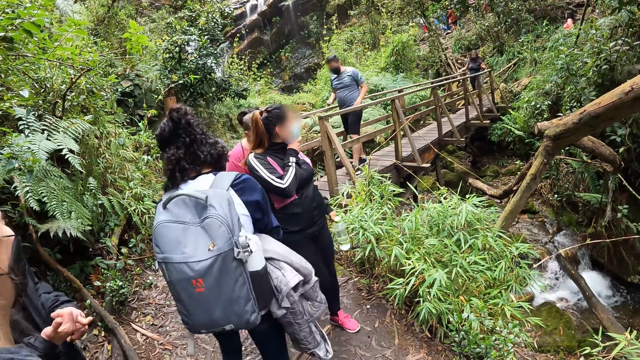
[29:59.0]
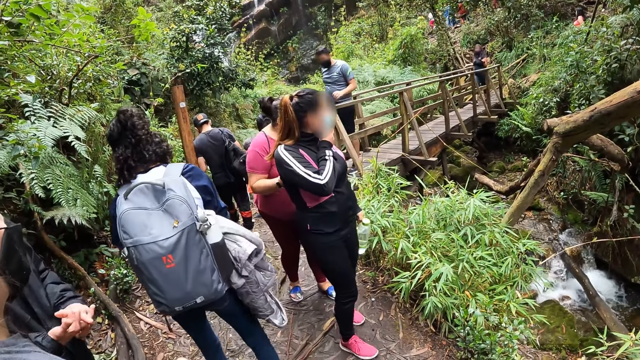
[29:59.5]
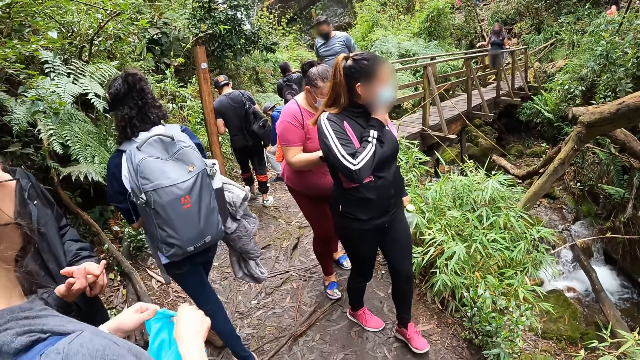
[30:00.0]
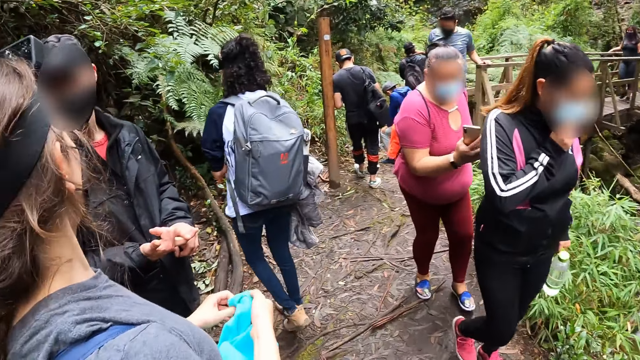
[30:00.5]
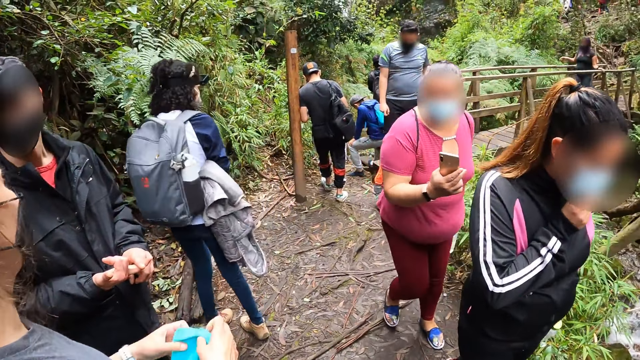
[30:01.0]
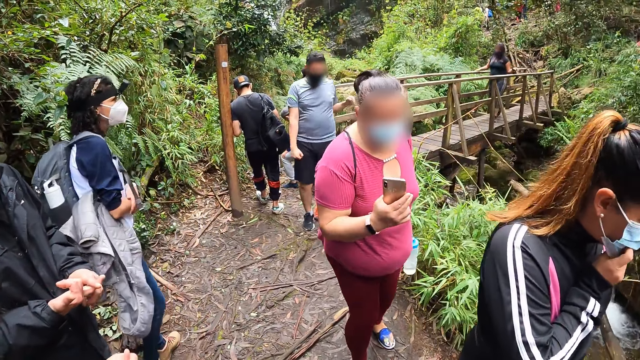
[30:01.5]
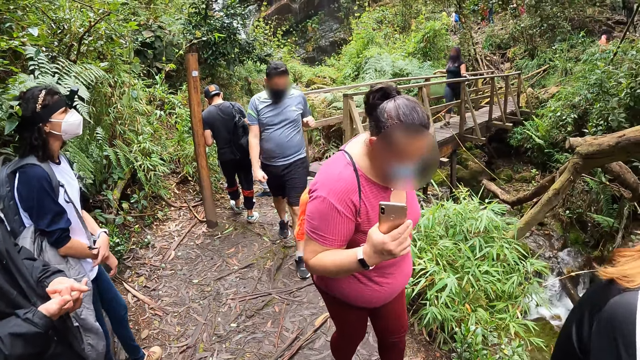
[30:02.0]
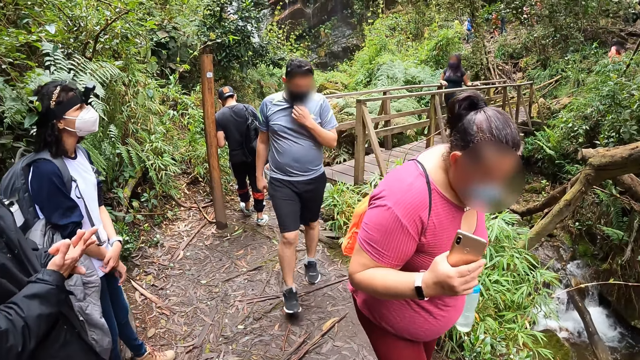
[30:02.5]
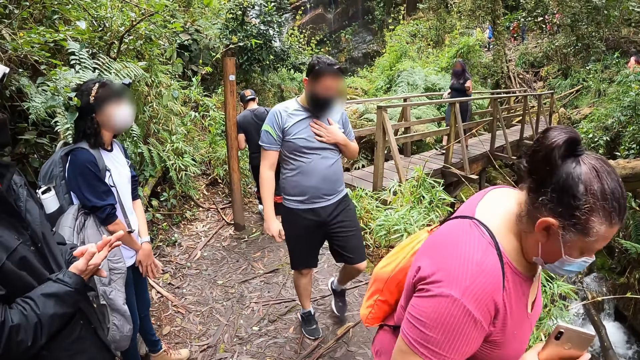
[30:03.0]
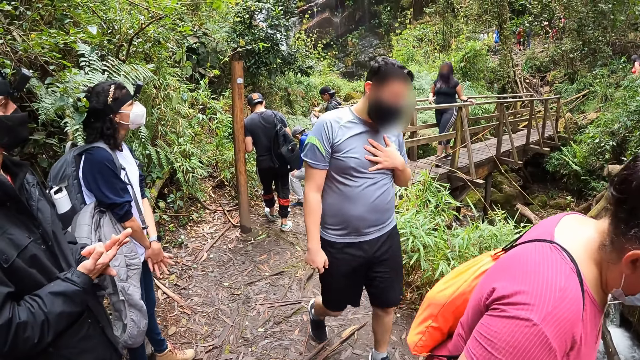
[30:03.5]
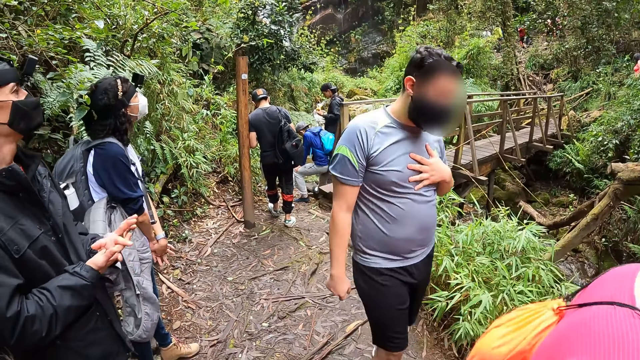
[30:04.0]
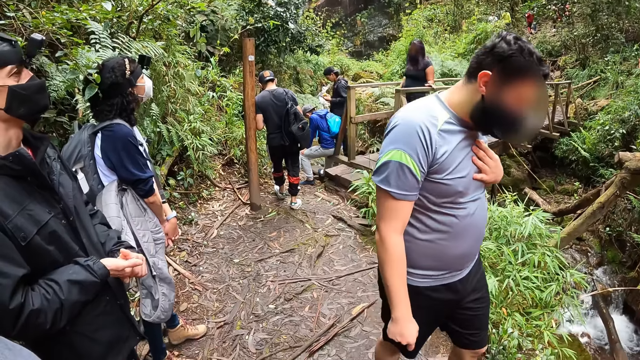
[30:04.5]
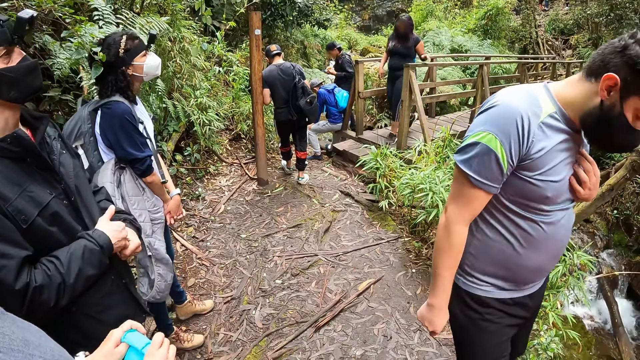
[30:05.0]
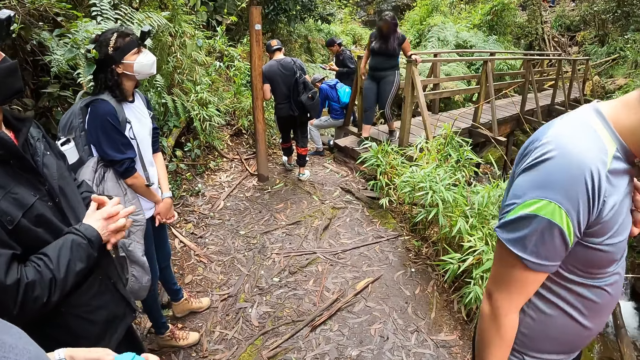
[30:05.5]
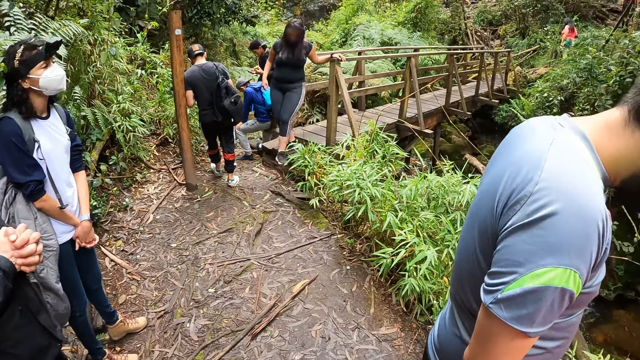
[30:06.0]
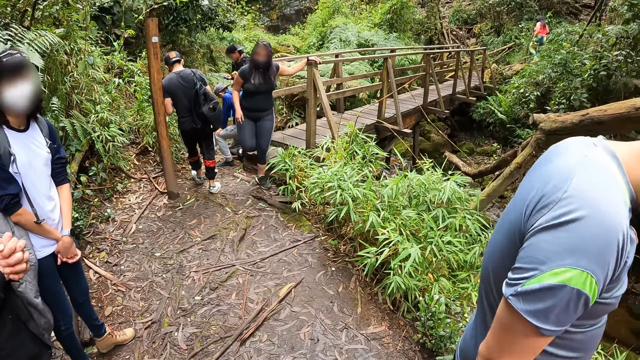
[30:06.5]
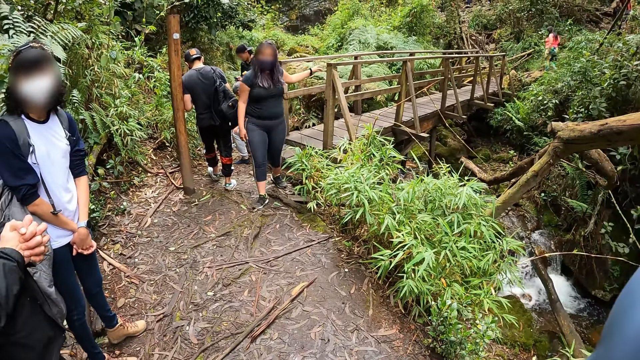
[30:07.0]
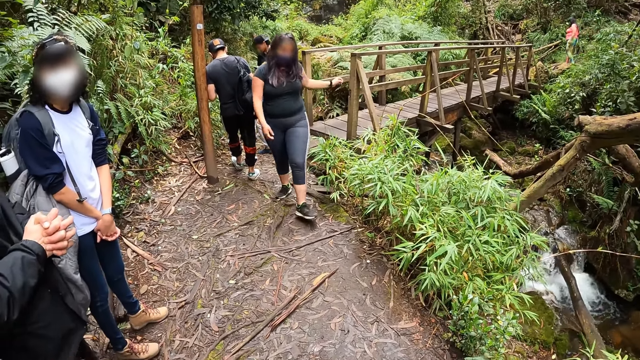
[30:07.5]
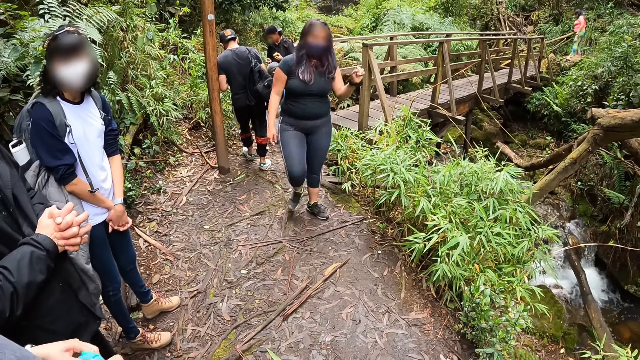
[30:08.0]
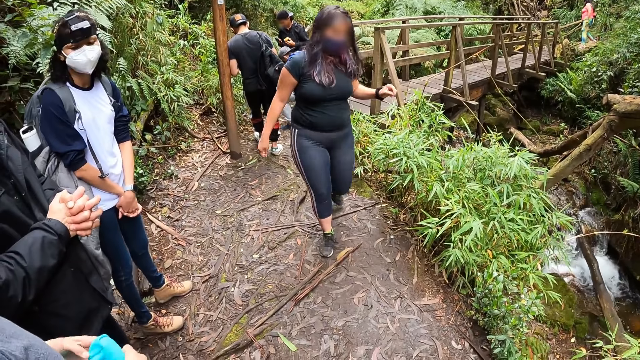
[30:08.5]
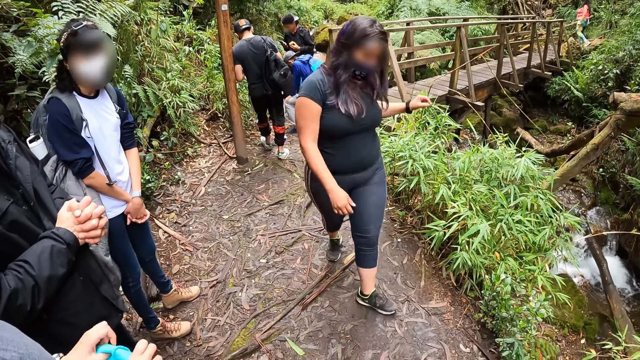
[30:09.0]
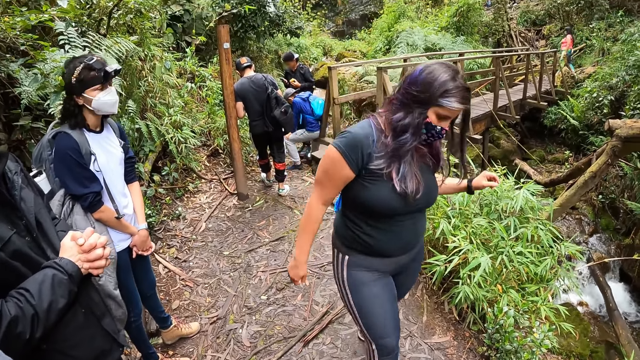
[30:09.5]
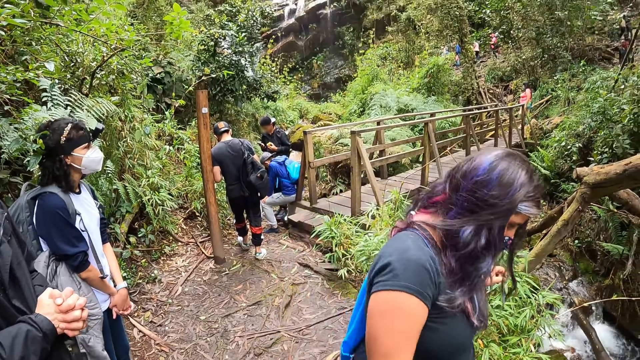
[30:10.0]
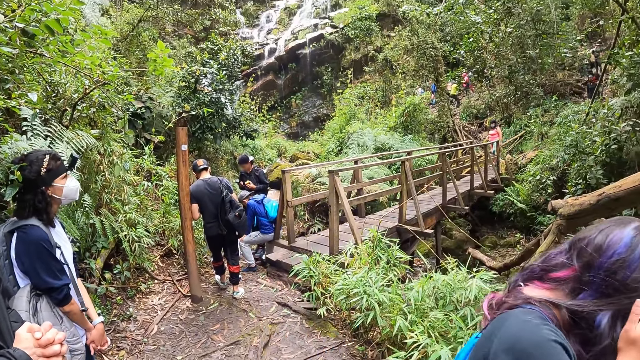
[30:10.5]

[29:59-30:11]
The camera wearer looks around the area. A woman moves upward on the mountain. Another woman moves her hands. A man interacts with a third woman. The third woman holds a cloth with both hands.

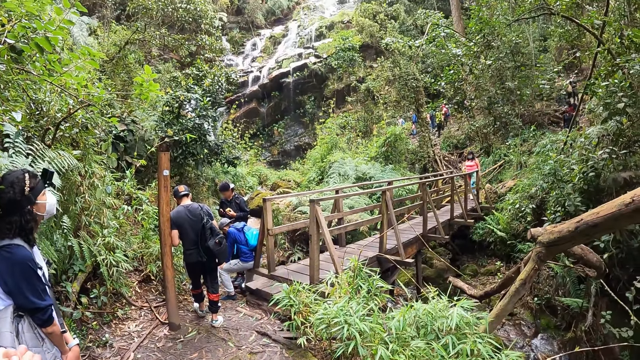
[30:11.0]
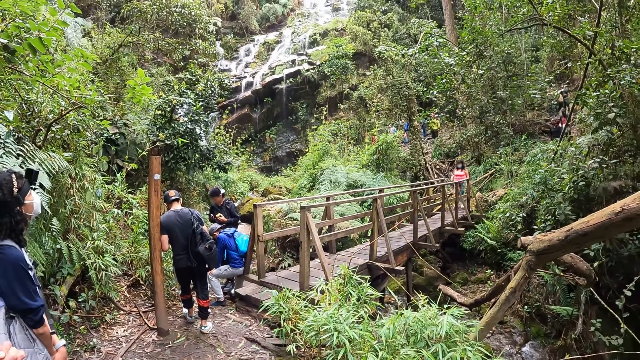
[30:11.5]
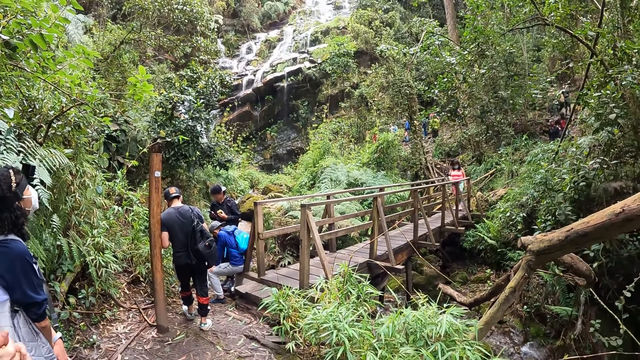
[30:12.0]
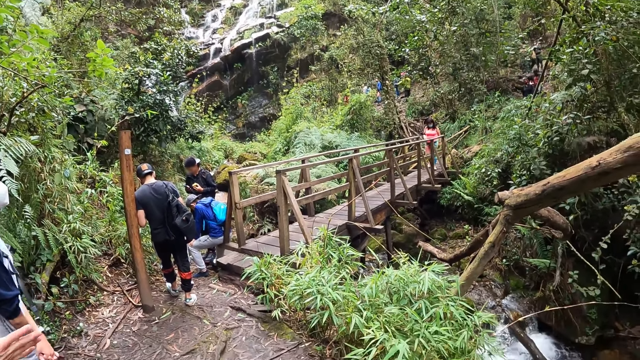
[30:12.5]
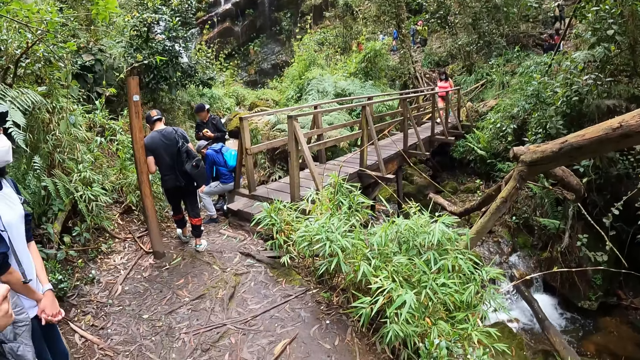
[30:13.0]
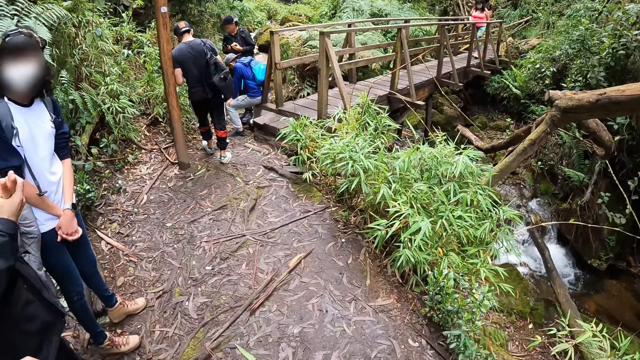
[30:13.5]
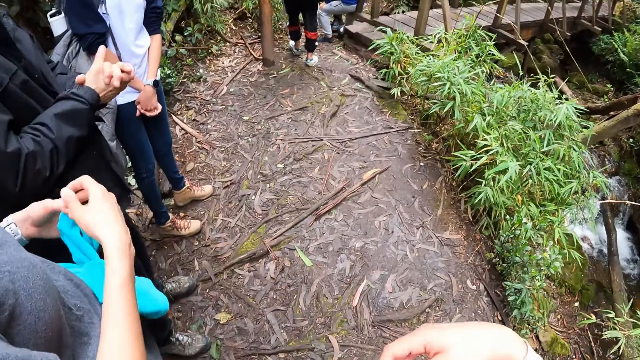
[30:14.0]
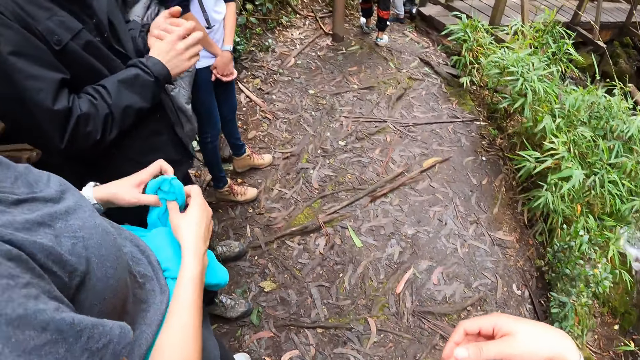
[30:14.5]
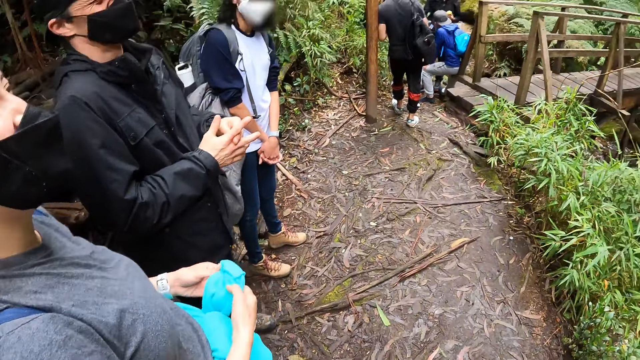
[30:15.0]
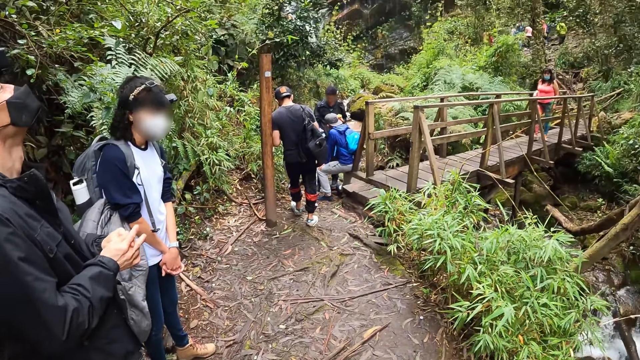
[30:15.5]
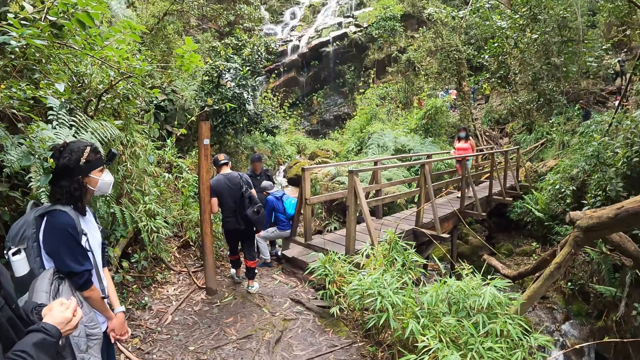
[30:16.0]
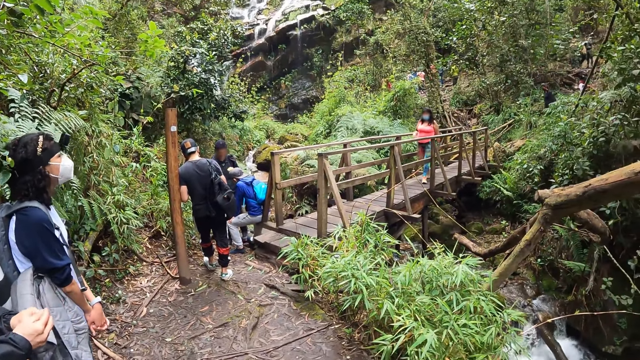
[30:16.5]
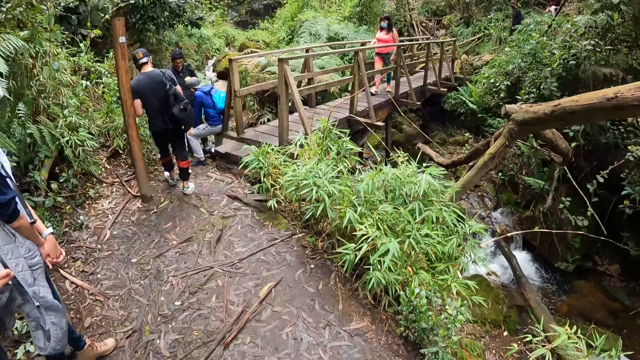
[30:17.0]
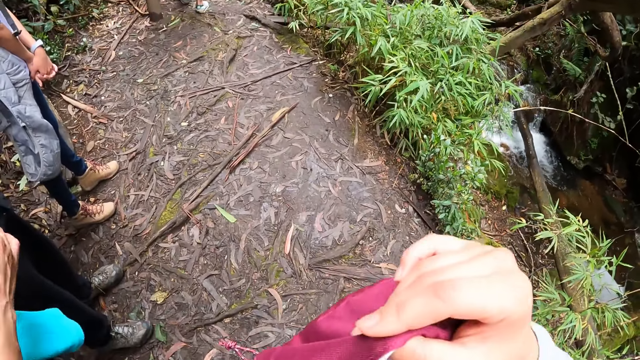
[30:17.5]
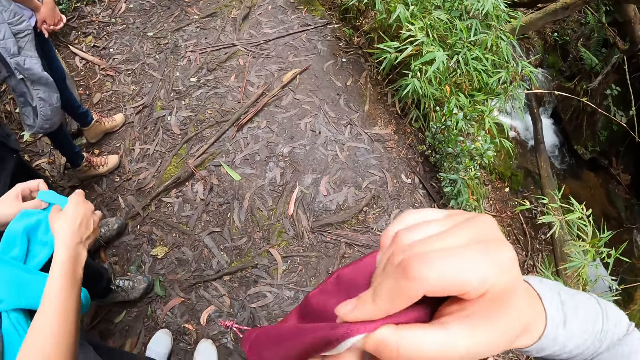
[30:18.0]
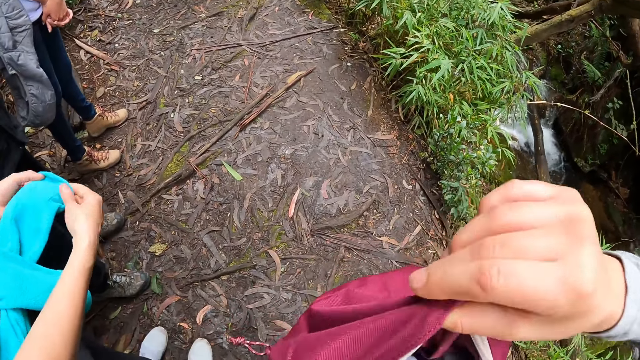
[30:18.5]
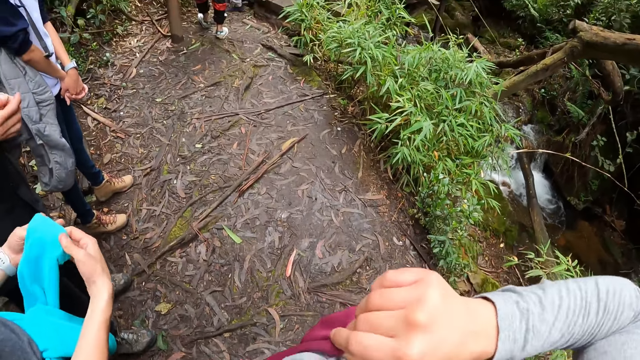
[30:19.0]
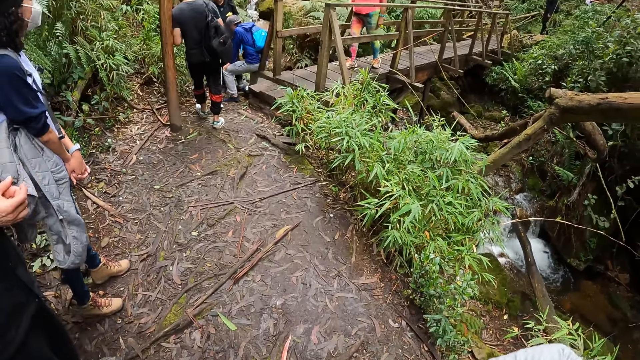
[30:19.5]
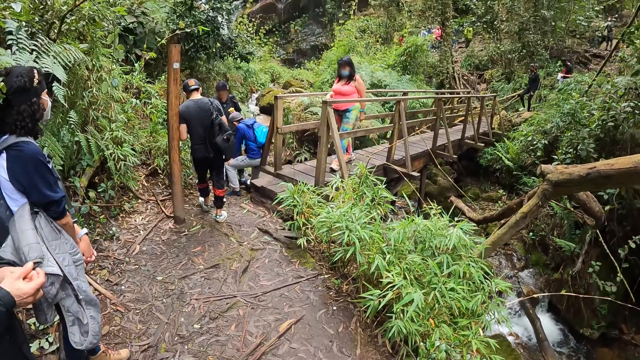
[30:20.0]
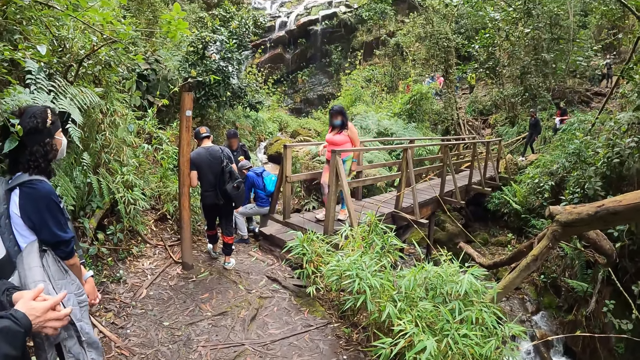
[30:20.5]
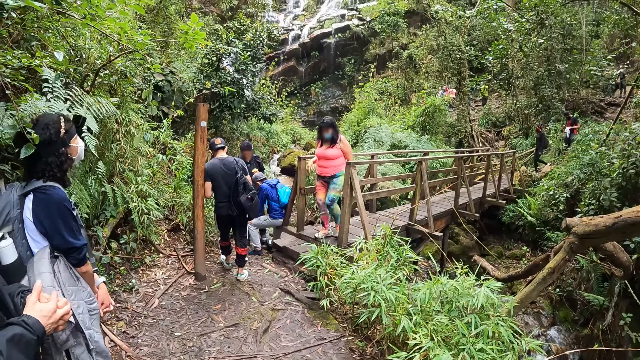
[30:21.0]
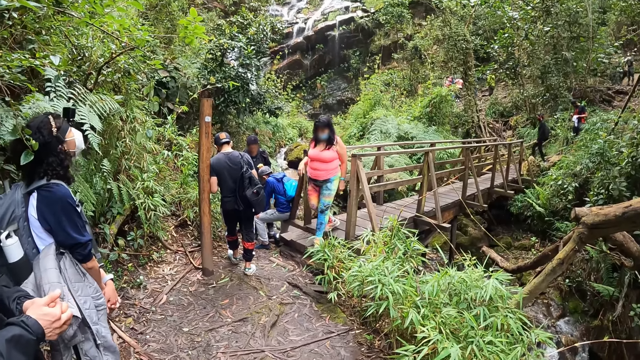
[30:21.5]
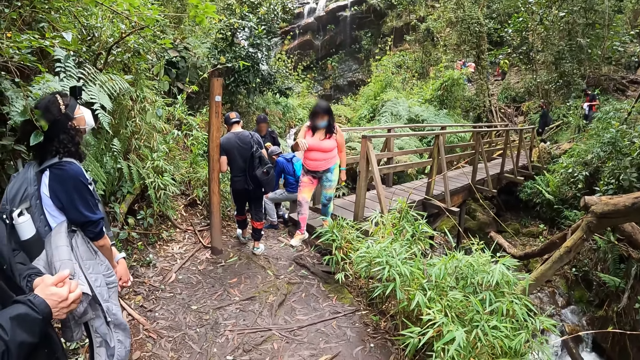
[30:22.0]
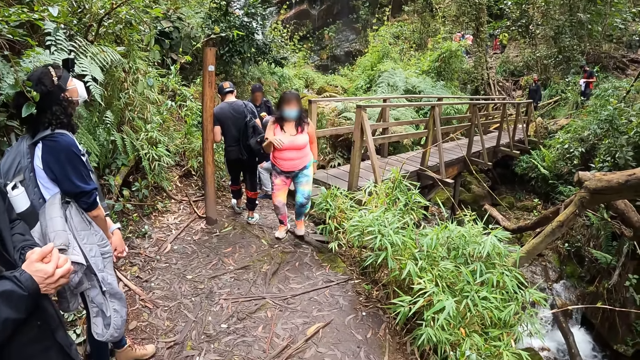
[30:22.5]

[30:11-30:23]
The camera wearer adjusts her bag. She opens the bag with her right hand. She looks around the area.
